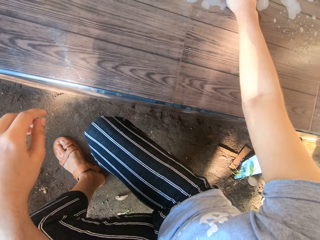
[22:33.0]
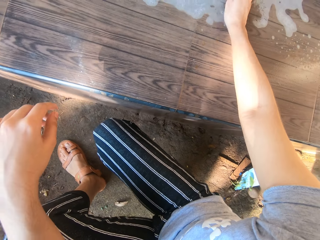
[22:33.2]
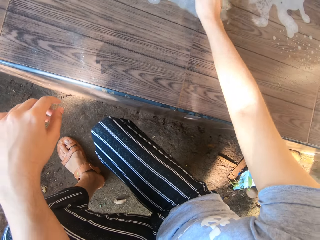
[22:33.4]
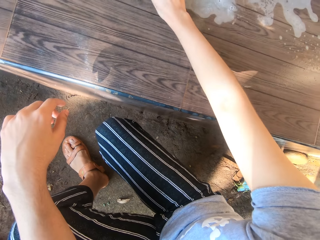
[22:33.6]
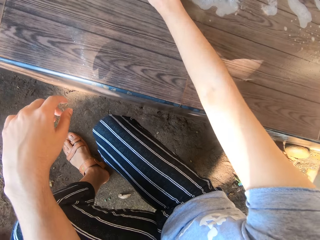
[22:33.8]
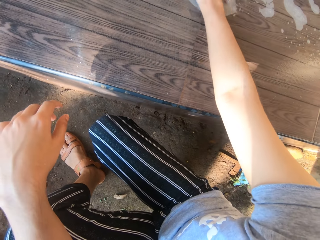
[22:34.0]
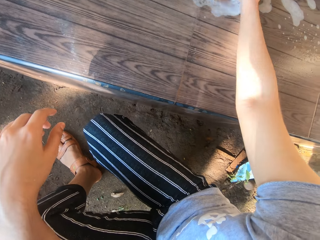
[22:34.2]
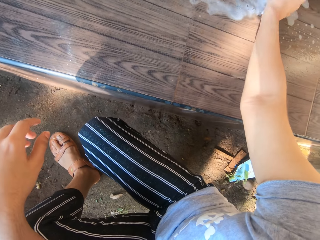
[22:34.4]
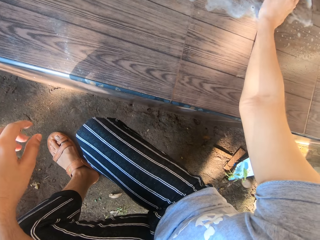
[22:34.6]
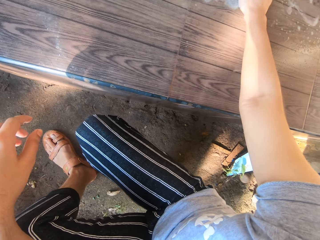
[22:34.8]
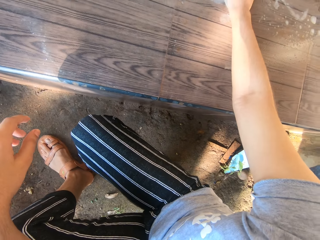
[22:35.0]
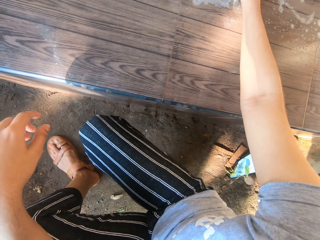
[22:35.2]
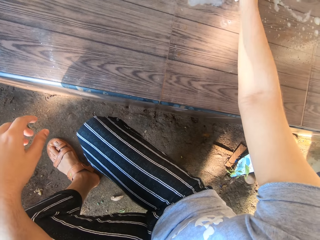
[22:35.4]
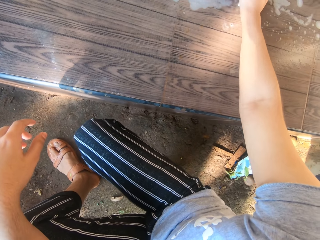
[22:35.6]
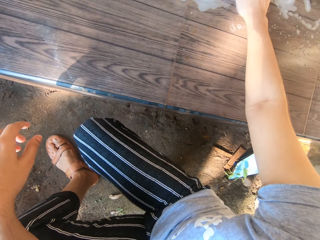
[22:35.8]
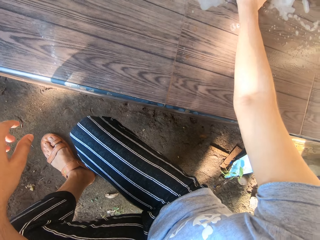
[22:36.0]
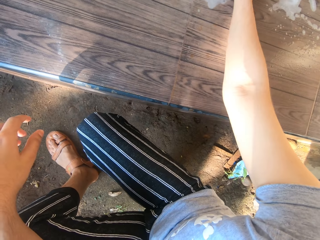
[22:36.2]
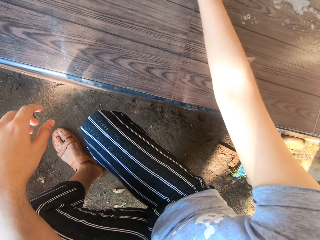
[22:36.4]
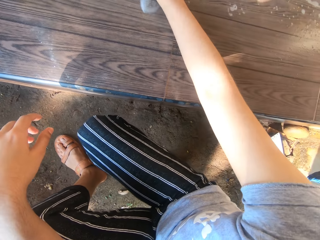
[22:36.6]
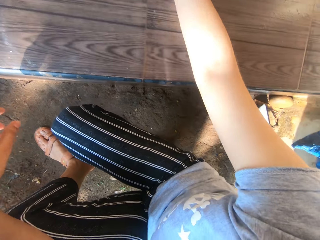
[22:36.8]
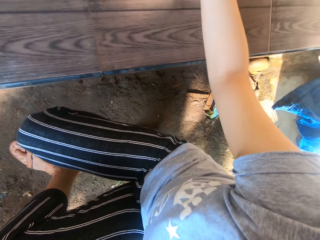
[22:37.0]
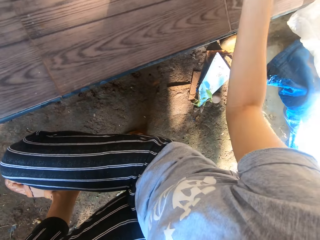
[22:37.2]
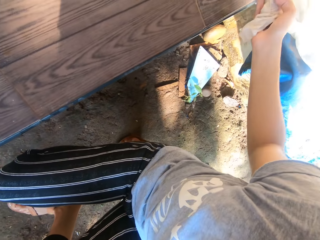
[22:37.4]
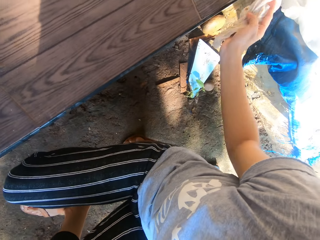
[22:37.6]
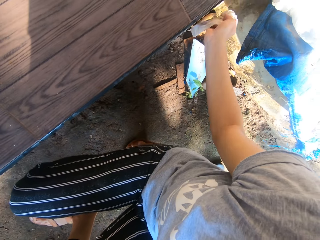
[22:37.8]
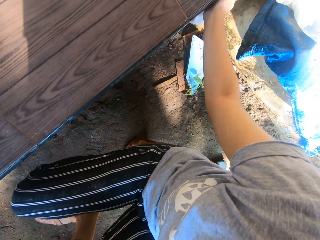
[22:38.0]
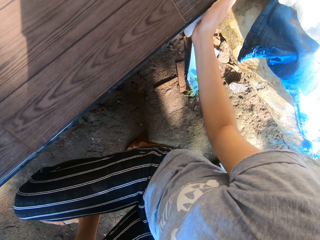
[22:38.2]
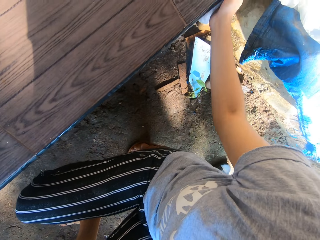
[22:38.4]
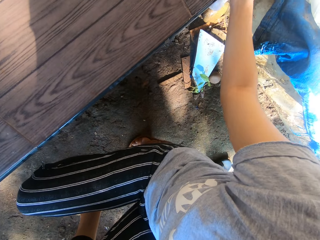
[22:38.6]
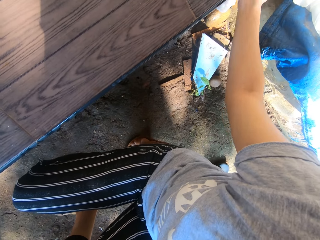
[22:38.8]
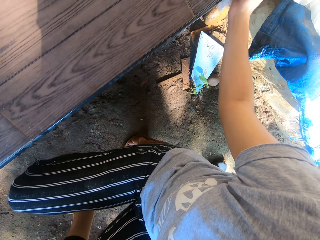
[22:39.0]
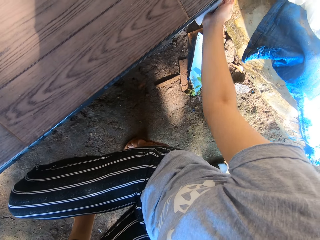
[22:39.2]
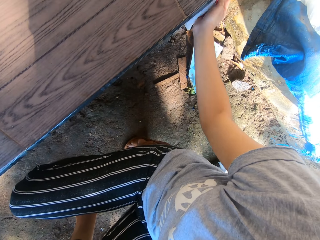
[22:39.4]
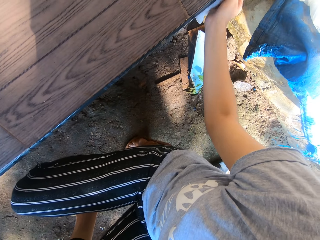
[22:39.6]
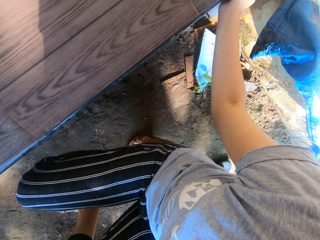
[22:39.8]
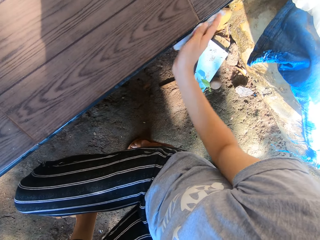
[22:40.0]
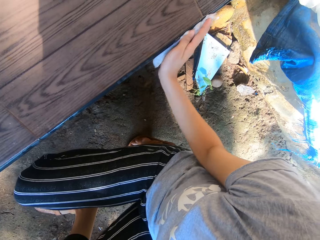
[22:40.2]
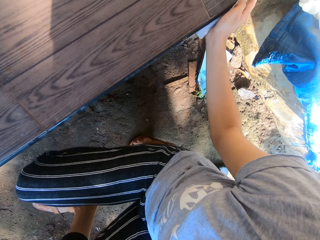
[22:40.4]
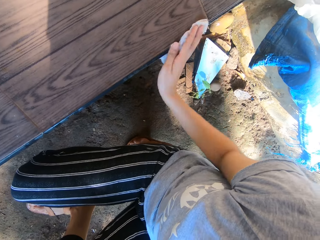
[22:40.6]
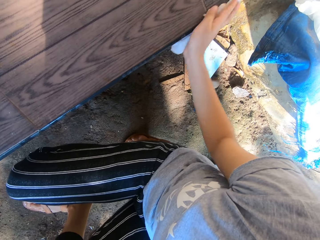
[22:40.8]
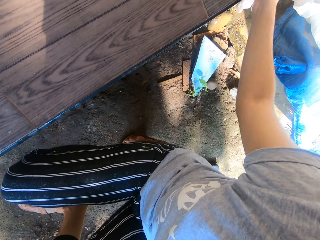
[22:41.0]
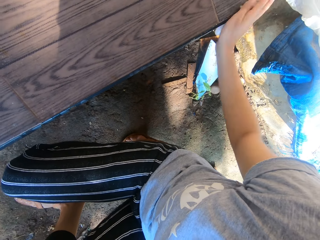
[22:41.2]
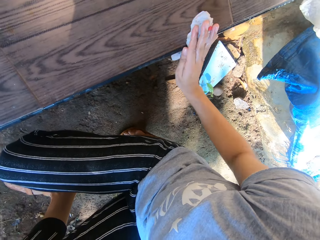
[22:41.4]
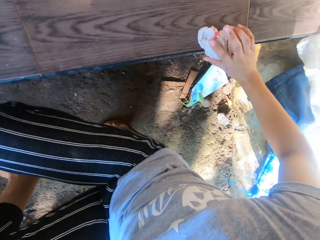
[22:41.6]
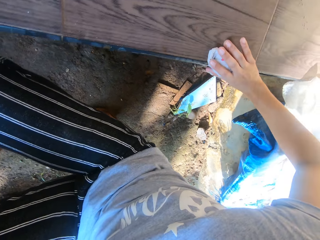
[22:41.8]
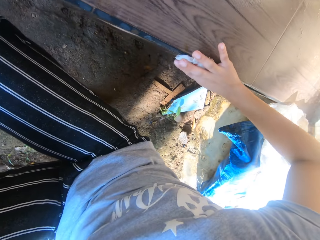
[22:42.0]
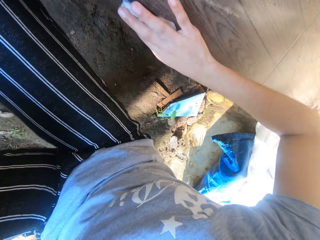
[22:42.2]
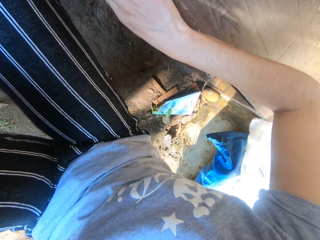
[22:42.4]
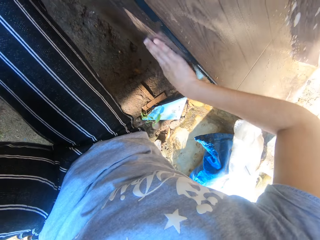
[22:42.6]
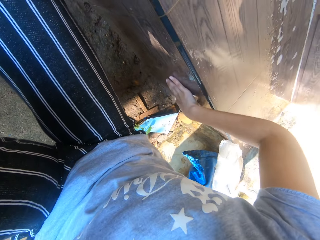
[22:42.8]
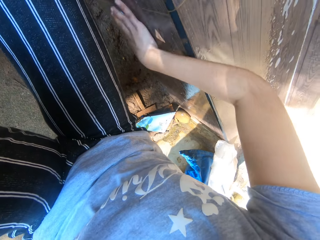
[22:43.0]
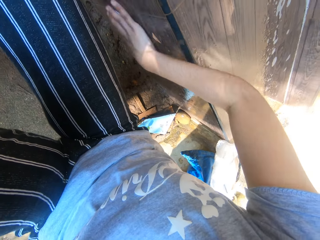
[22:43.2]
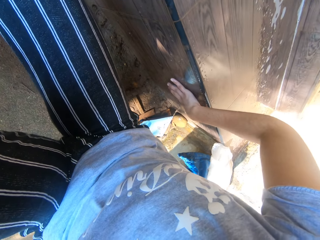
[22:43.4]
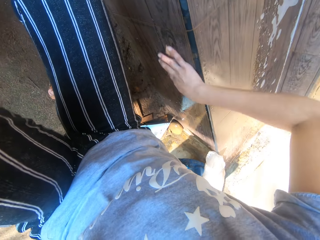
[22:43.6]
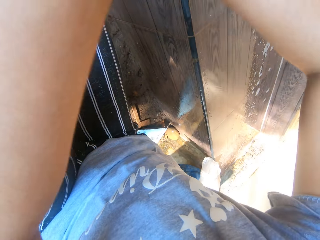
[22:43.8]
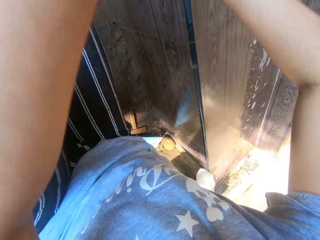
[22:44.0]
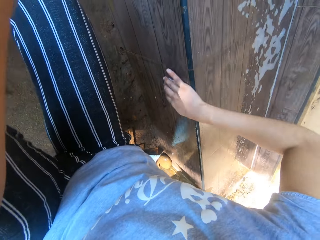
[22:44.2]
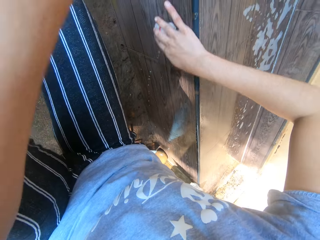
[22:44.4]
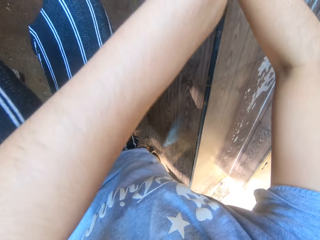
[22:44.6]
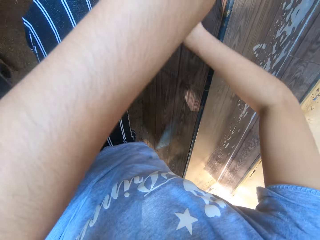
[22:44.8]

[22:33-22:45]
The camera wearer wipes the veranda with a rag in the right hand.

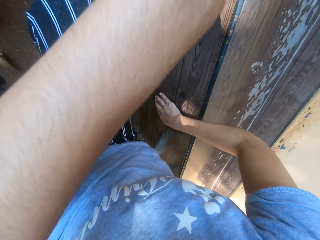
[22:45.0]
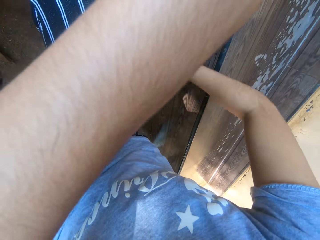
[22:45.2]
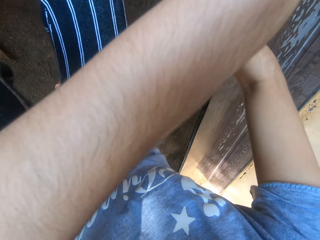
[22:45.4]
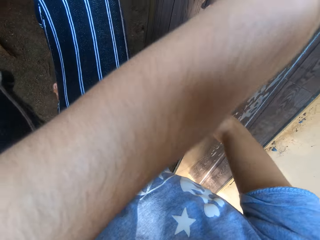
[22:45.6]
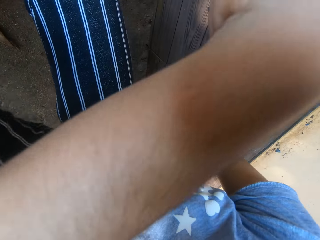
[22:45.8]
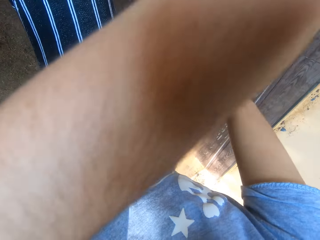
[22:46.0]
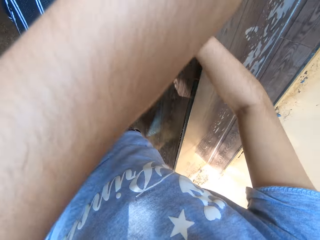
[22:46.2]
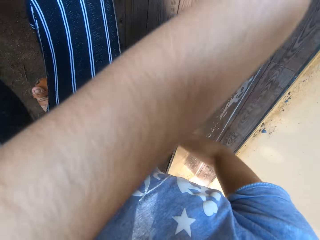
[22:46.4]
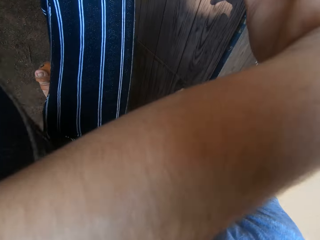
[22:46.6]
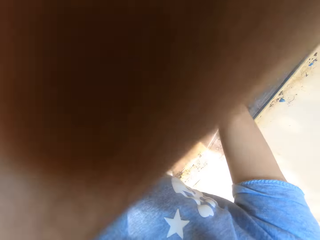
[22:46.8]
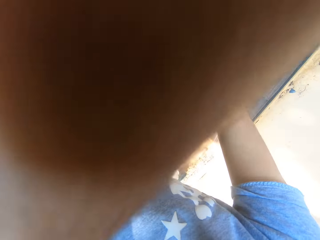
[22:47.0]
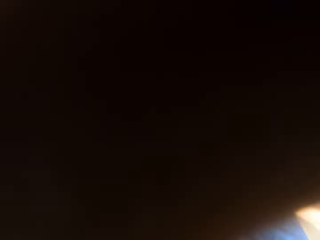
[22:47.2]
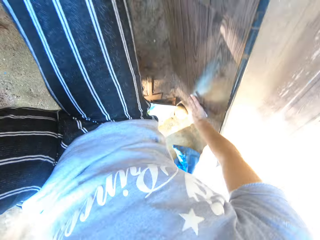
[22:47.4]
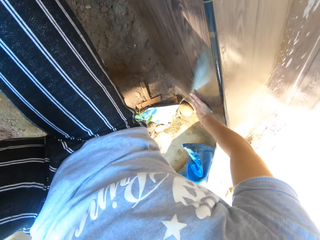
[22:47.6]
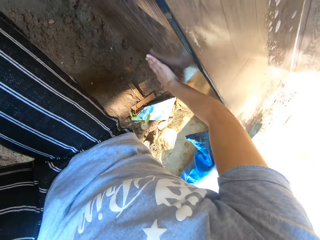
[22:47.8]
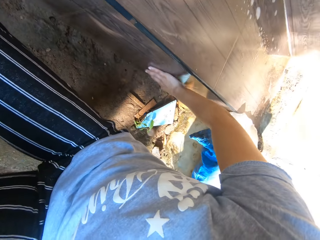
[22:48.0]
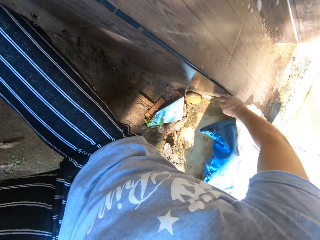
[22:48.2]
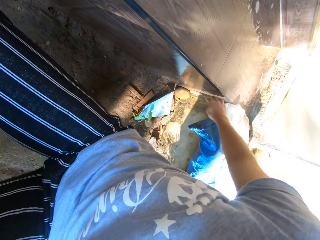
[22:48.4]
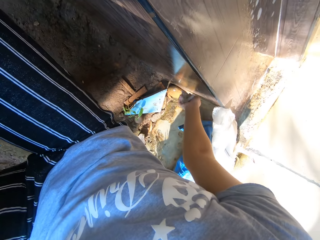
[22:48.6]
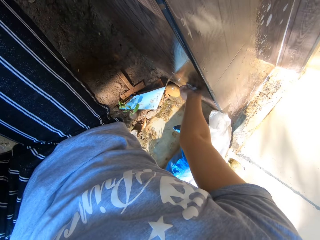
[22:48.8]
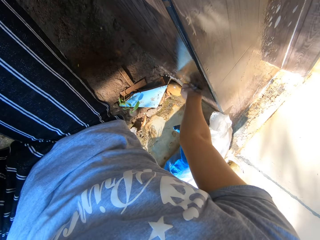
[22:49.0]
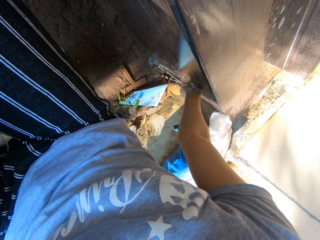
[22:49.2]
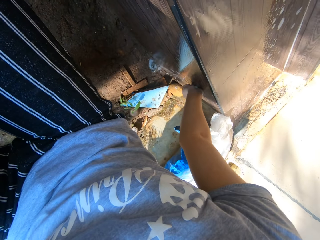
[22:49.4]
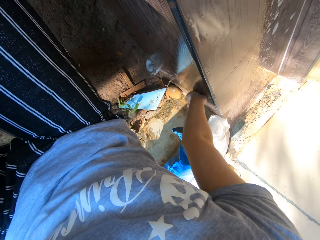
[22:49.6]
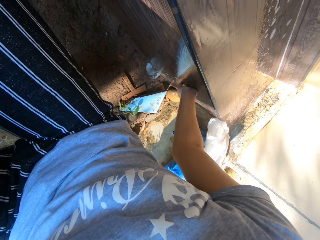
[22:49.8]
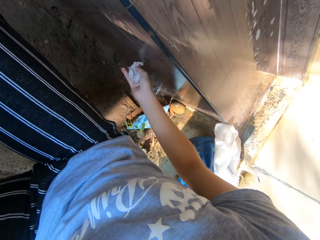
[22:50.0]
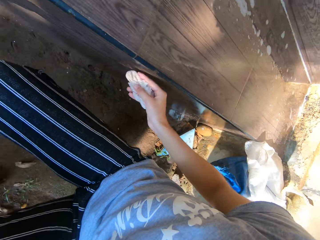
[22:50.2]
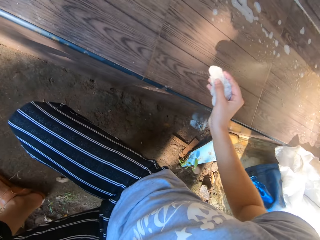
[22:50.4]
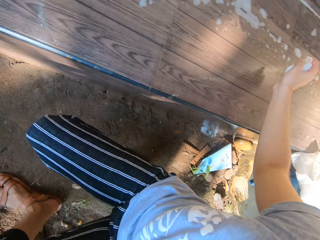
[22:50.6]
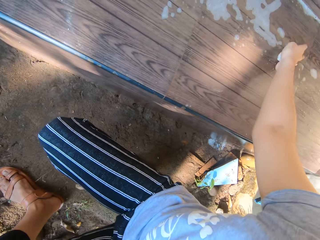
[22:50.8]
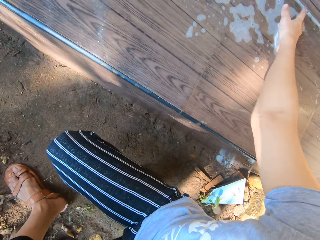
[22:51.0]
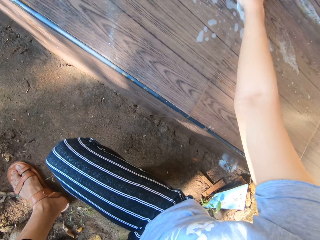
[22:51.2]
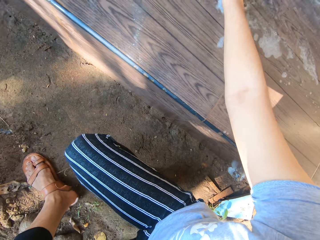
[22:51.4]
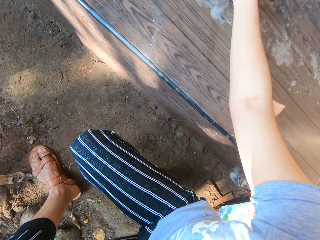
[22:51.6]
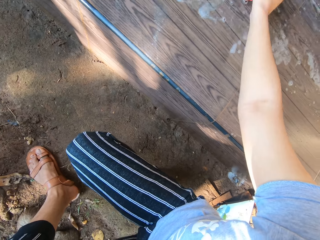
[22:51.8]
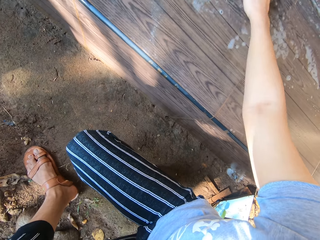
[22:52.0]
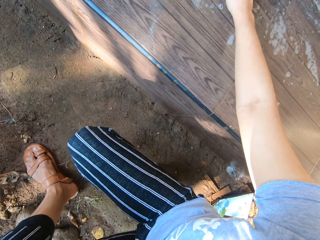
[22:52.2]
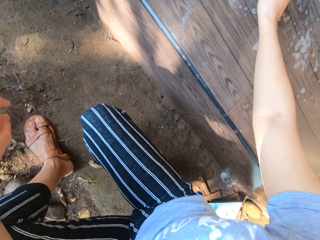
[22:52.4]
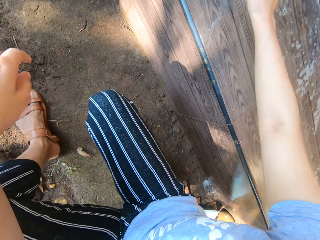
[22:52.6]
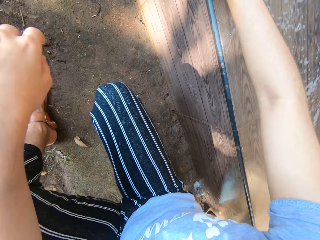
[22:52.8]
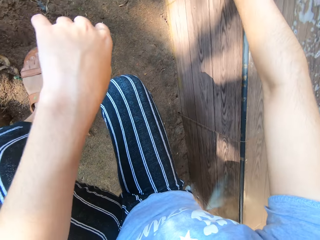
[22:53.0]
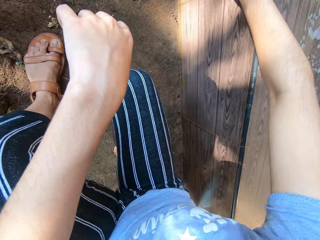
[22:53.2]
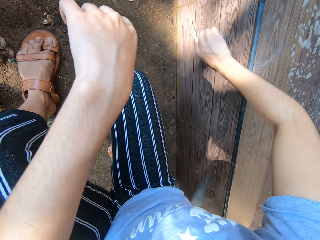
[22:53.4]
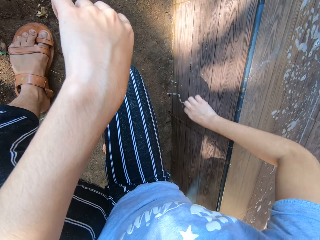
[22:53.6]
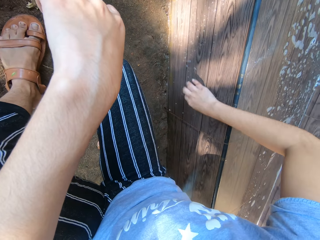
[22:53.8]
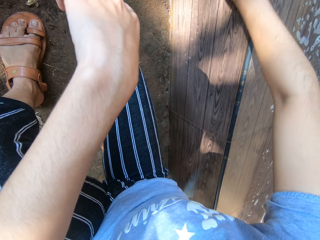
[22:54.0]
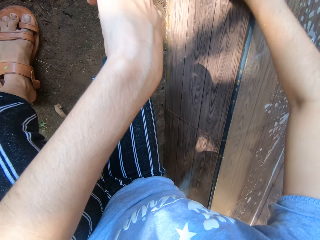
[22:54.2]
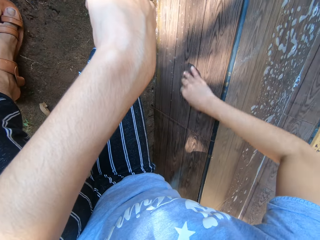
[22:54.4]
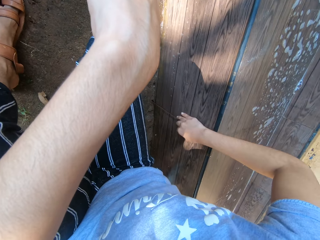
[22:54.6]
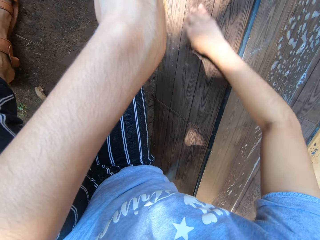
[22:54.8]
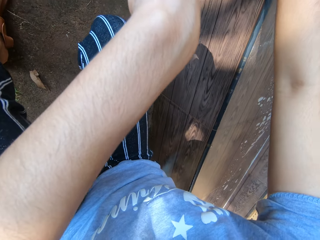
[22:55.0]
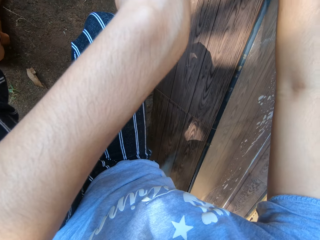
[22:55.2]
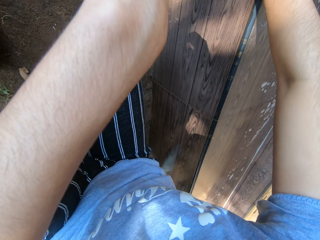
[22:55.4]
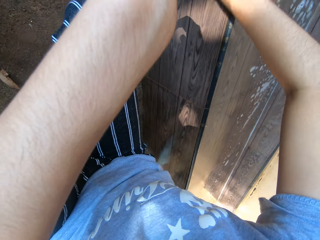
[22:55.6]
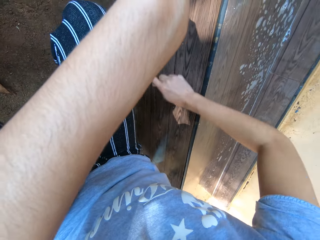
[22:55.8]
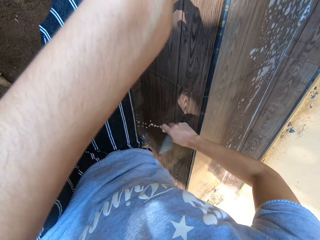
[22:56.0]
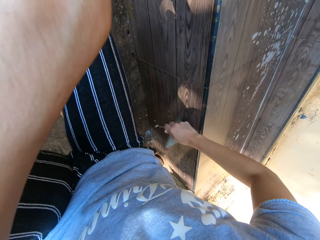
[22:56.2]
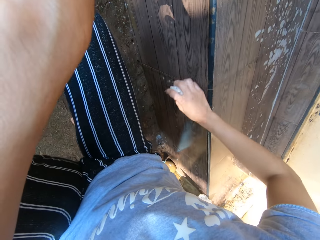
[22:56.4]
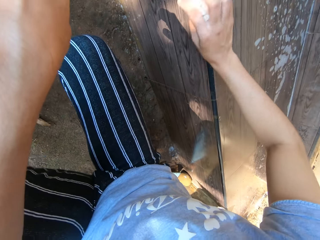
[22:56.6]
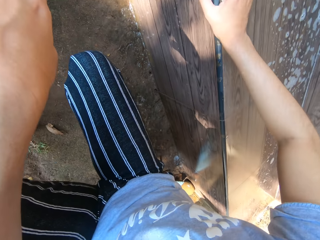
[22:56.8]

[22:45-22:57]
The camera wearer squeezes water from the cloth in her right hand. She cleans the seat with the cloth in her right hand. She squeezes water from the cloth in her right hand.
